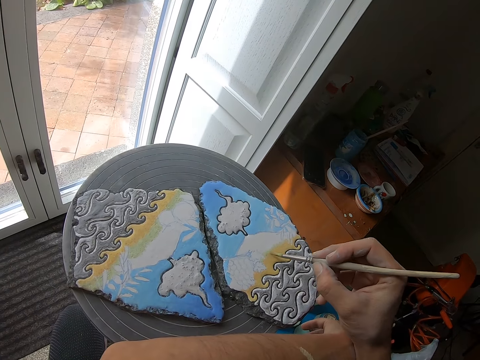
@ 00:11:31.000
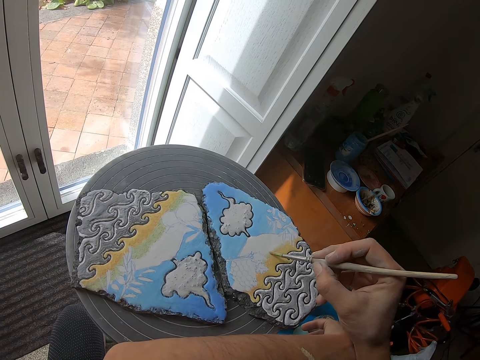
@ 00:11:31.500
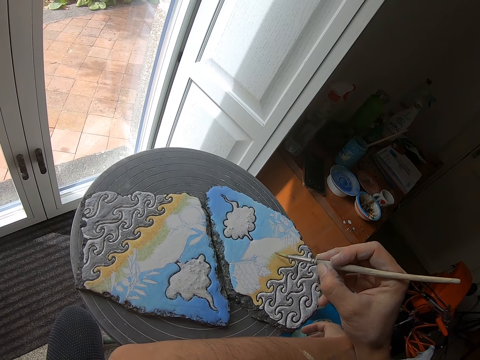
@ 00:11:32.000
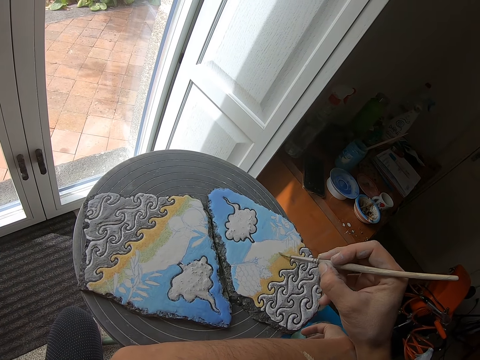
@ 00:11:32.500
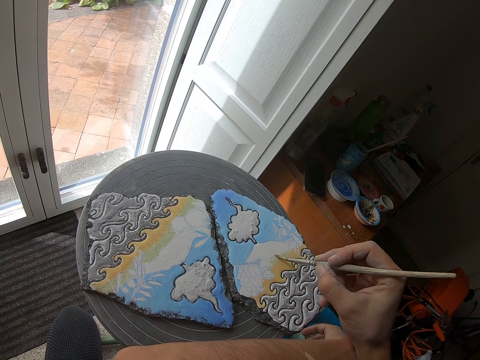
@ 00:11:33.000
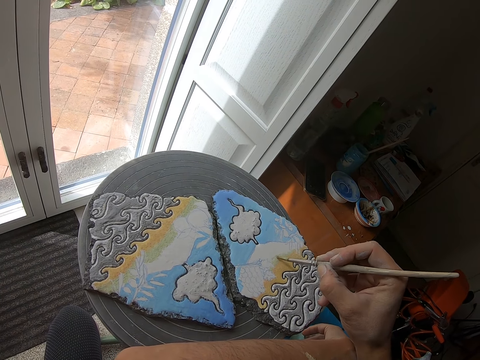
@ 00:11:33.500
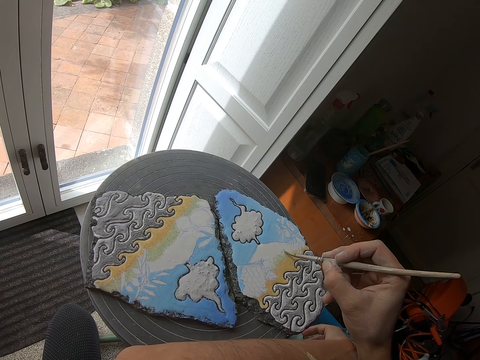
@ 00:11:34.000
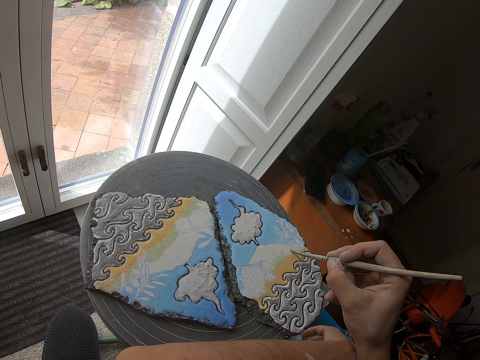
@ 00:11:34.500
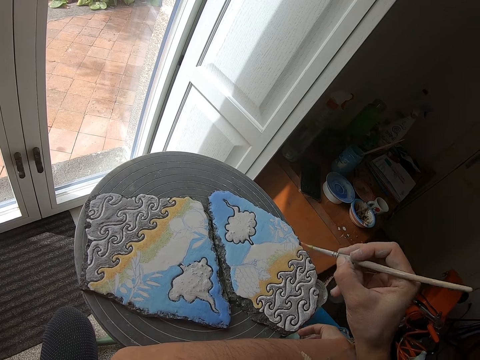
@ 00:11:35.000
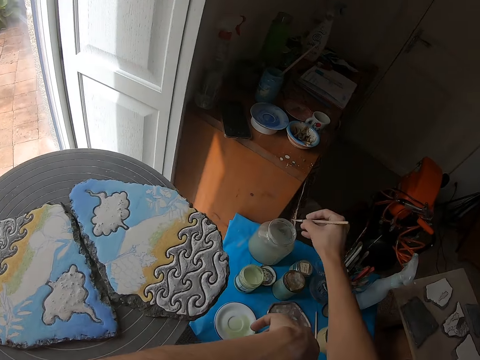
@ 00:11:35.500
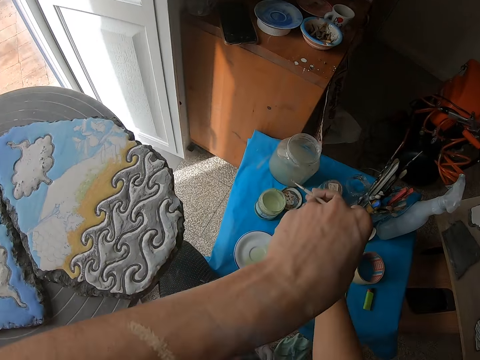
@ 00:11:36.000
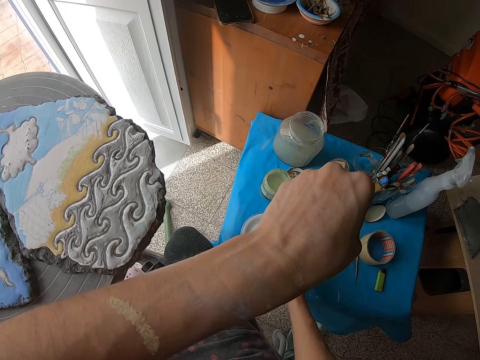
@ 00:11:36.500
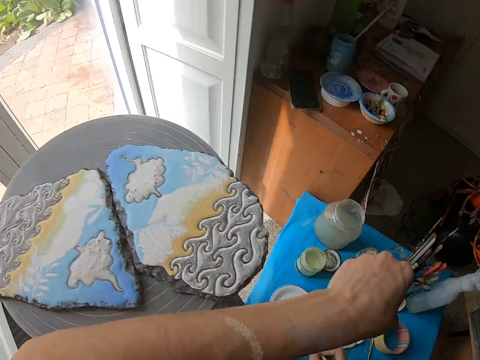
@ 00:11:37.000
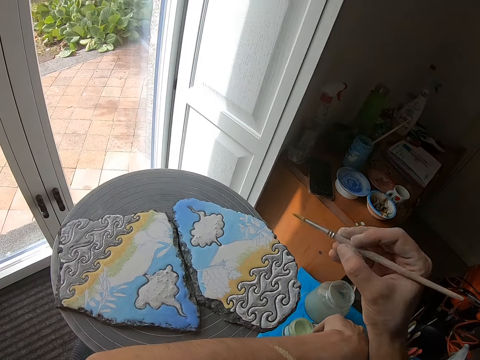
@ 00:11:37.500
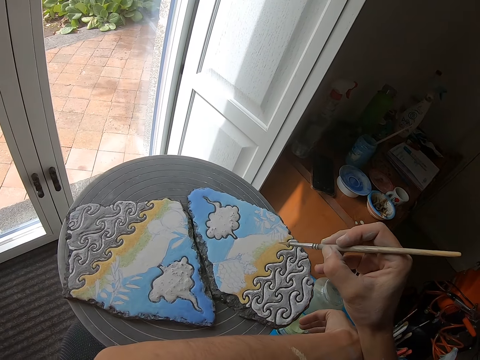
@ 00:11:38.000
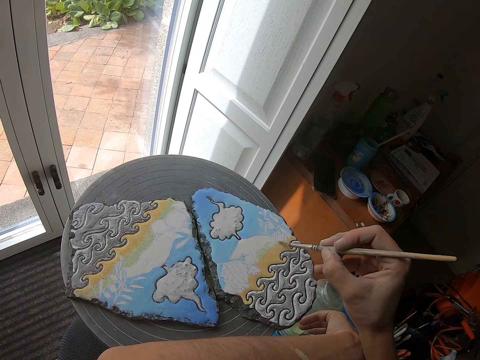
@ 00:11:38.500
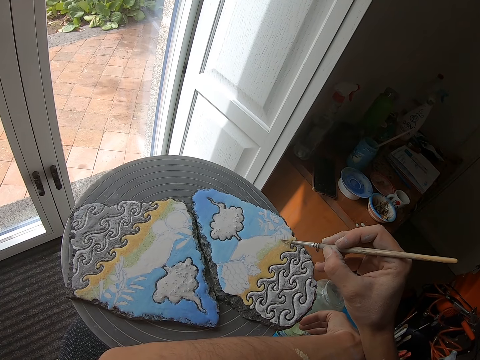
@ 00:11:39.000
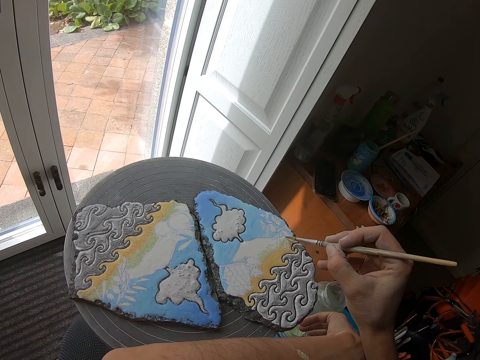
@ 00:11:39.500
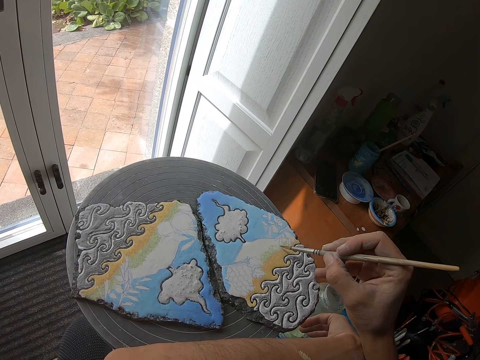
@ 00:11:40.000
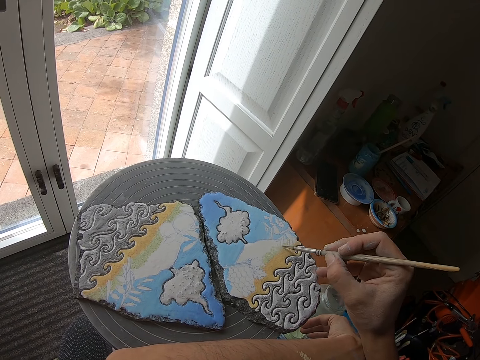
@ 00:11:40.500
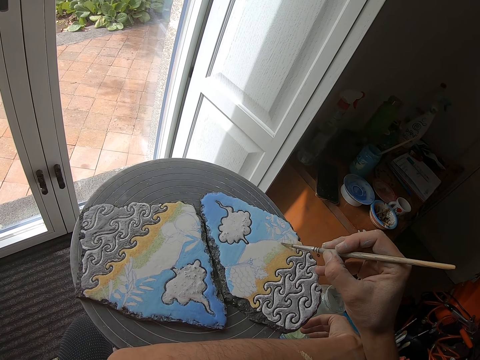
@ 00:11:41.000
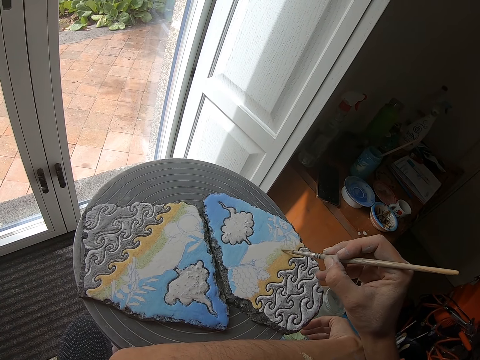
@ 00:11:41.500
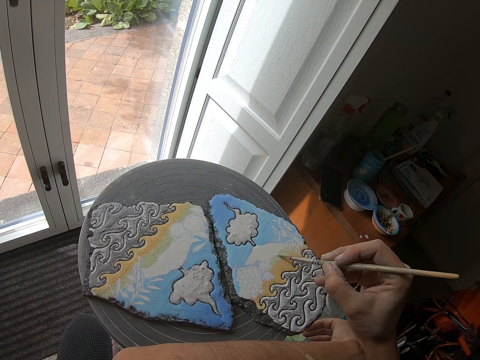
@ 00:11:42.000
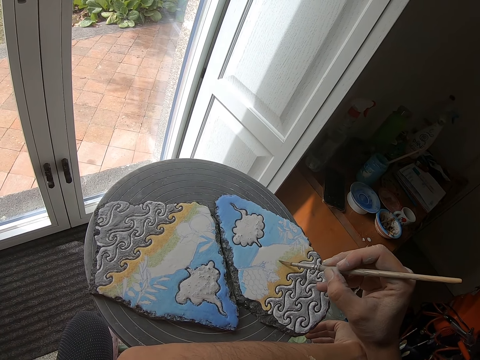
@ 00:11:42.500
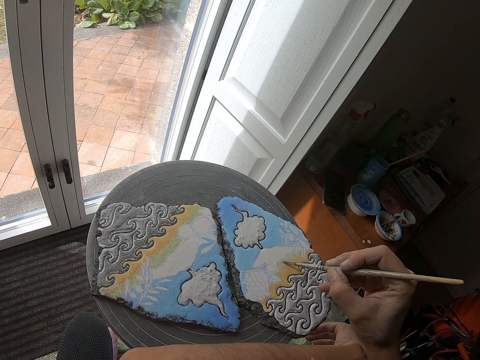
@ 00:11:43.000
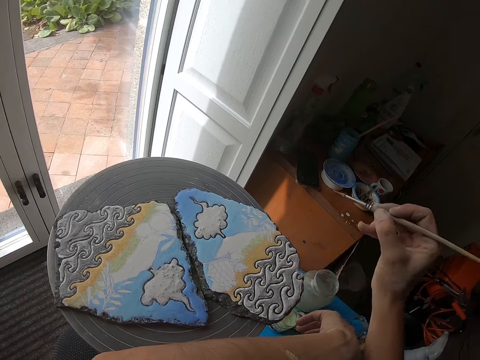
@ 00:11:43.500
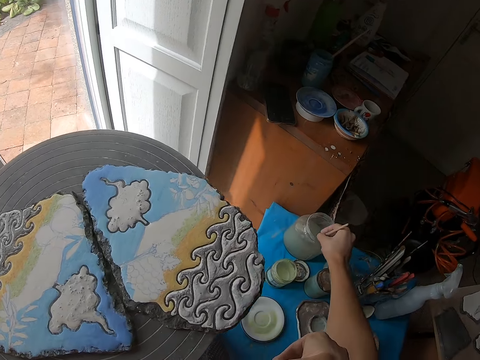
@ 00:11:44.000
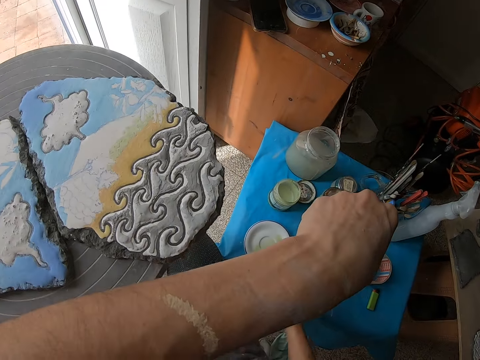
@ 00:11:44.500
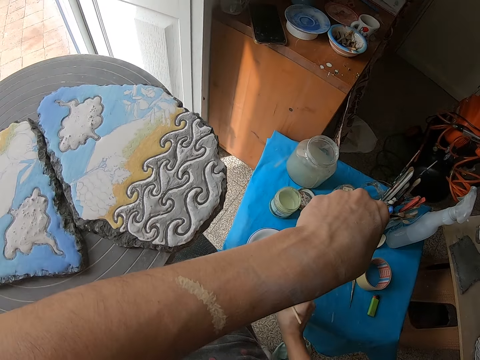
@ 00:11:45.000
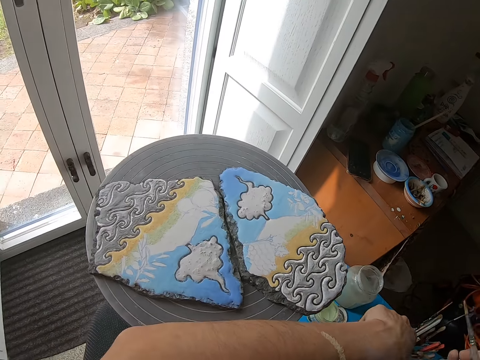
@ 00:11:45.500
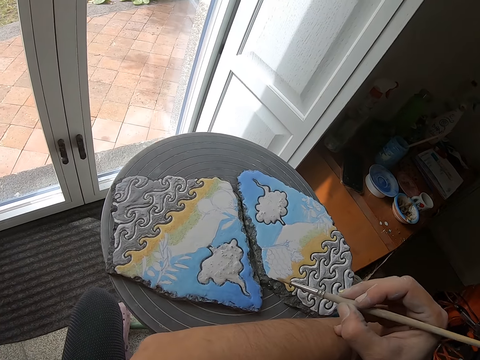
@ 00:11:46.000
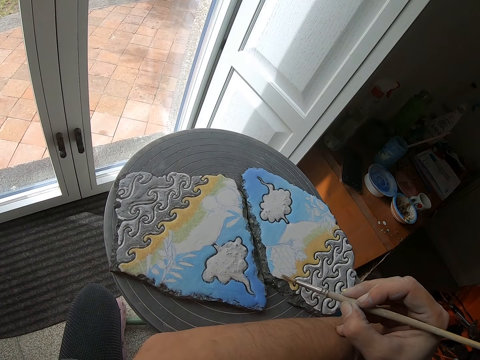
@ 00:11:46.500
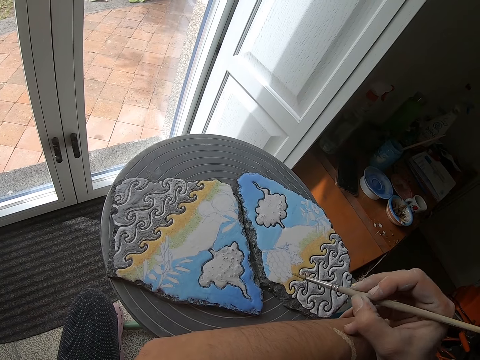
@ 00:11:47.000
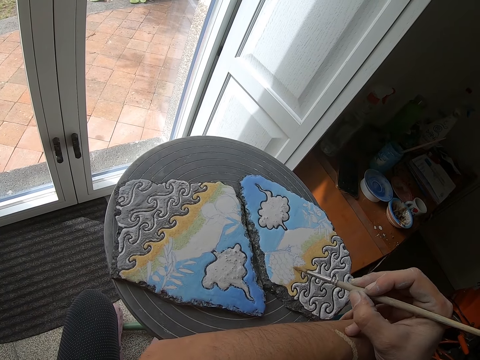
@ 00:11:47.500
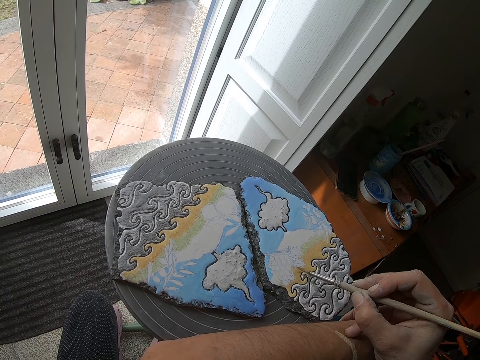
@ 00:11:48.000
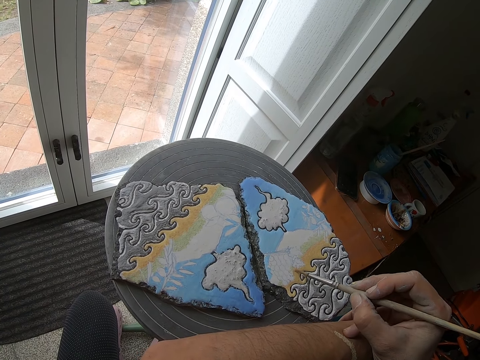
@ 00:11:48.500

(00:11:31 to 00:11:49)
The camera wearer paints an art. He removes the paint brush in his right hand from the rock on the stool. He dips the paint brush in his right hand into the water jar on the table. He removes the paint brush from the water jar on the table. He smears the white plate on the table with the paint brush in his right hand. He adds paint from the side plate. He paints the rock on the stool with the paint brush in his right hand. He removes the paint brush in his right hand from the rock on the stool. He dips the paint brush in his right hand into the water jar on the table. He removes the paint brush from the water jar on the table. He smears the white plate on the table with the paint brush in his right hand. He adds paint from the side plate. He paints the rock on the stool with the paint brush in his right hand.

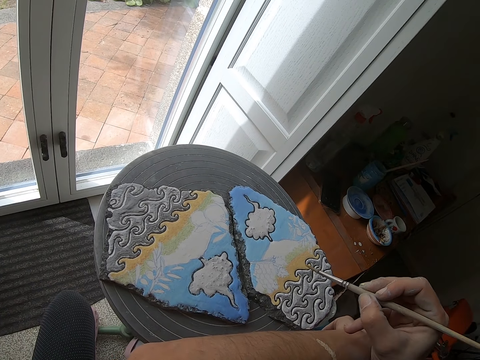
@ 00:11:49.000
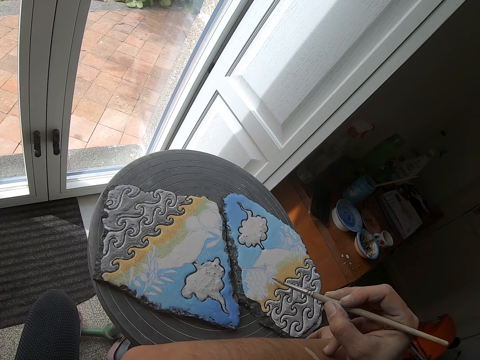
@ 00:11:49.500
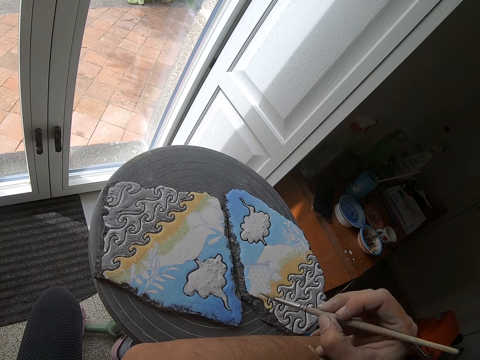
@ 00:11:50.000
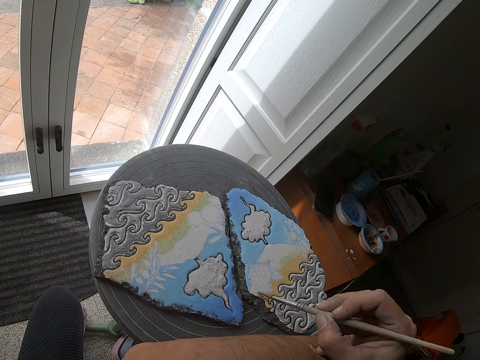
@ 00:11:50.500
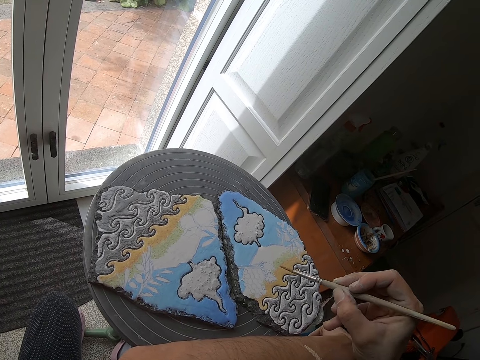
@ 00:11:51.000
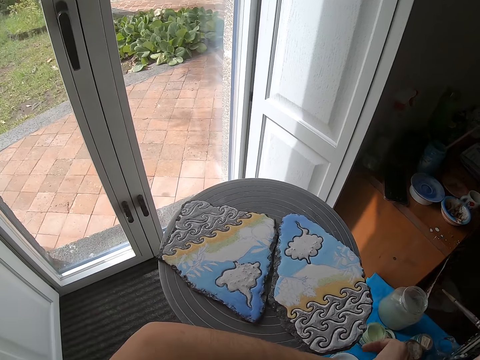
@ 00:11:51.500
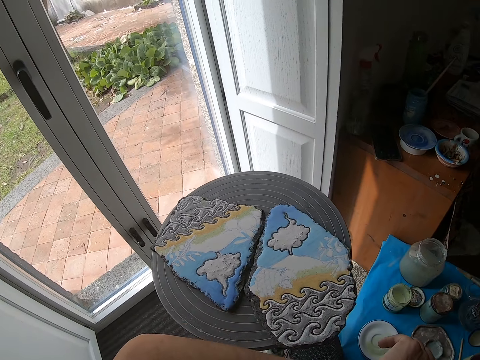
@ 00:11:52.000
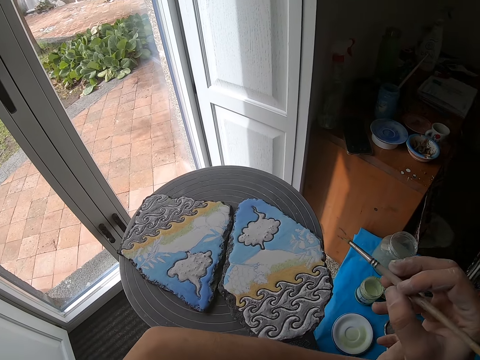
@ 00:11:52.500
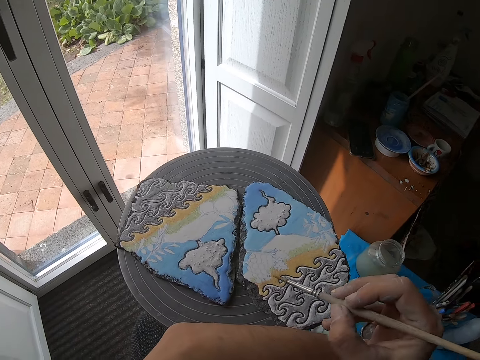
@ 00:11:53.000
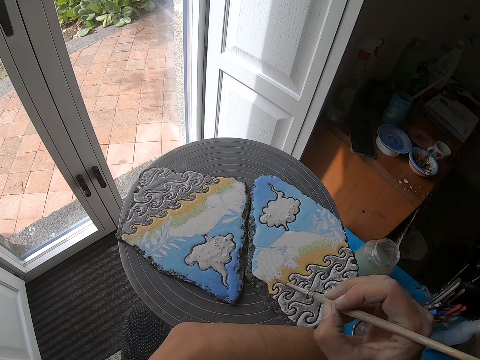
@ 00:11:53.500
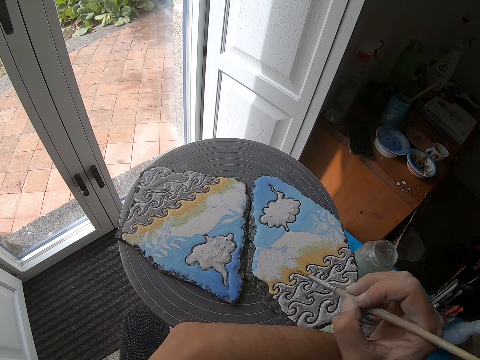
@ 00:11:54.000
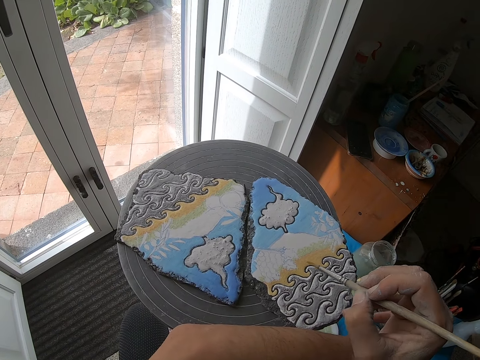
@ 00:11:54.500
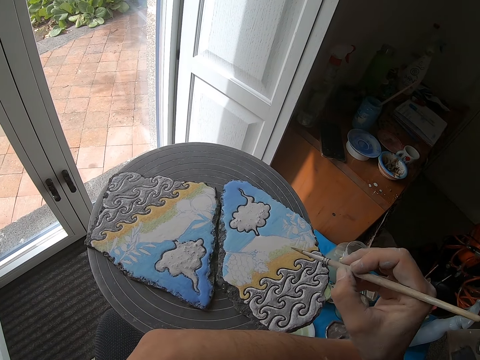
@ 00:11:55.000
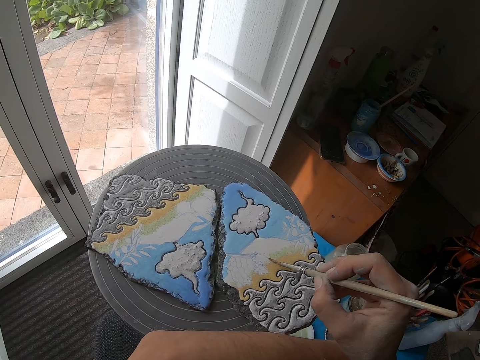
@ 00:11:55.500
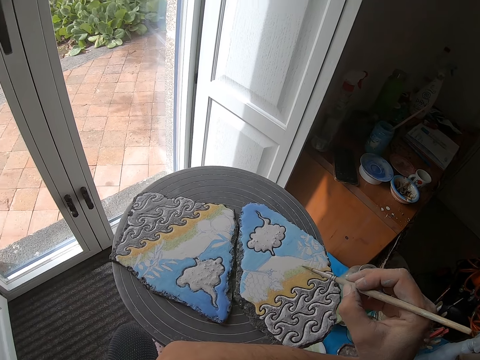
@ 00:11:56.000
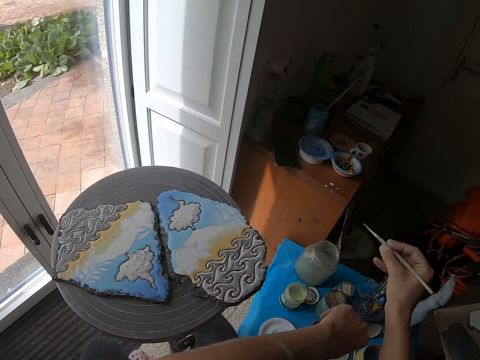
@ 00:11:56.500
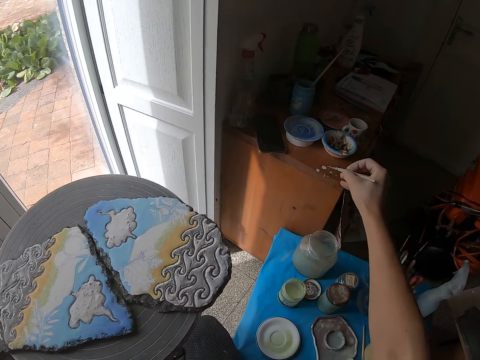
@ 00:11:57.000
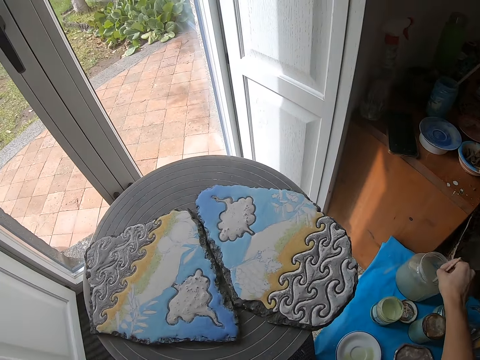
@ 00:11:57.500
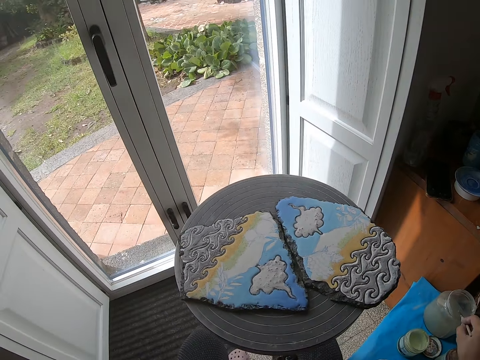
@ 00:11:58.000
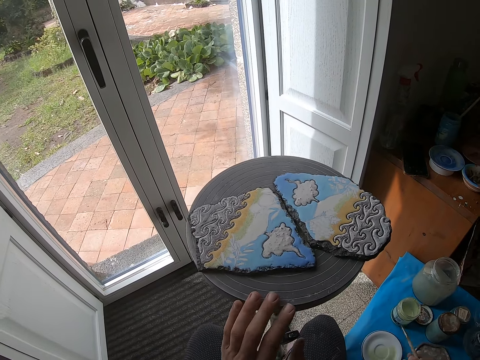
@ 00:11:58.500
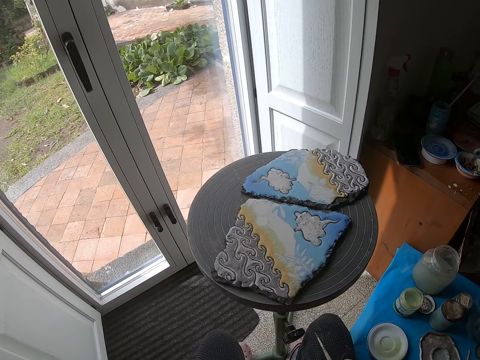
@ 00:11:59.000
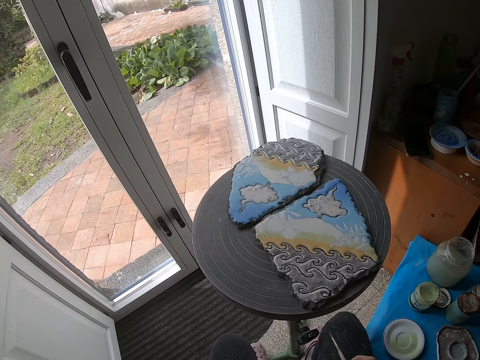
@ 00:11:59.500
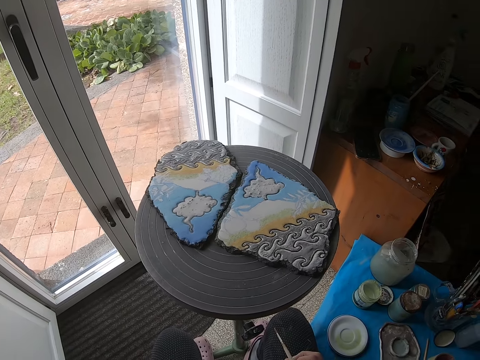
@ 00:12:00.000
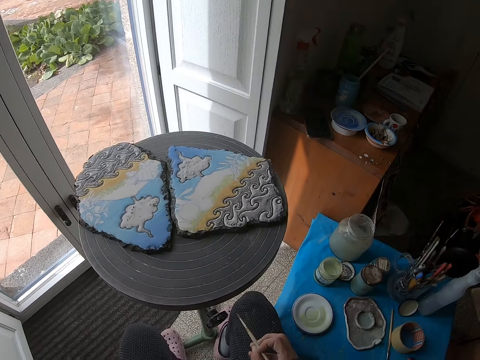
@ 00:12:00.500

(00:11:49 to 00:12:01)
The camera wearer removes the paint brush in his right hand from the rock on the stool. He paints the rock on the stool with the paint brush in his right hand. He removes the paint brush in his right hand from the rock on the stool. He smears a shelf on a floor with the paint brush in his right hand. He dips the paint brush in his right hand into the water jar on the table. He hits the paint brush in his right hand on the water jar on the table. He turns the stool with his left hand.
